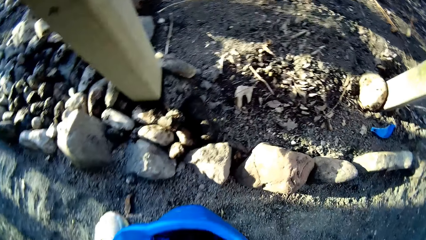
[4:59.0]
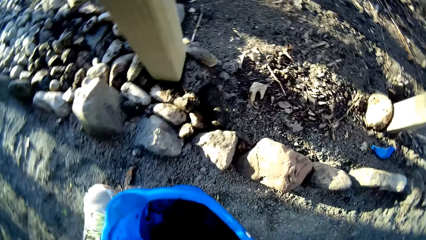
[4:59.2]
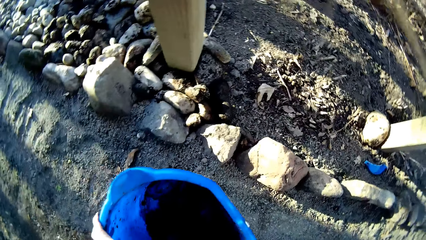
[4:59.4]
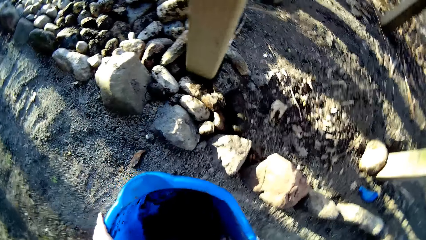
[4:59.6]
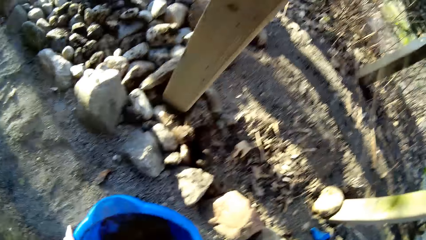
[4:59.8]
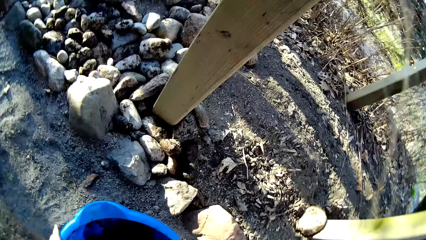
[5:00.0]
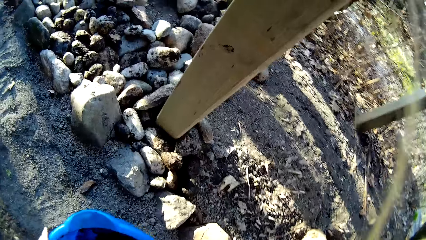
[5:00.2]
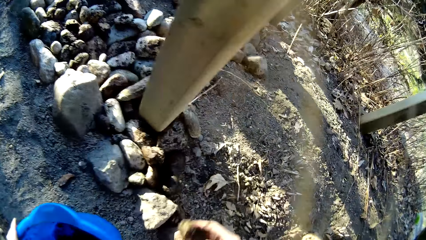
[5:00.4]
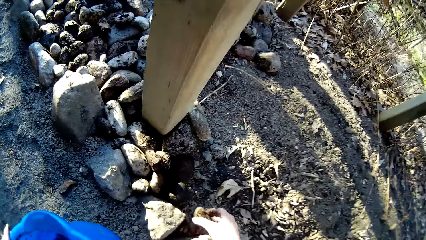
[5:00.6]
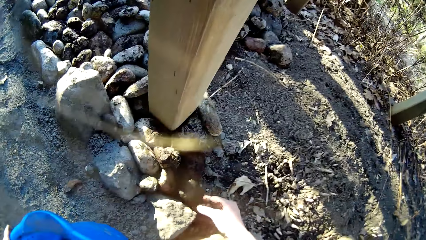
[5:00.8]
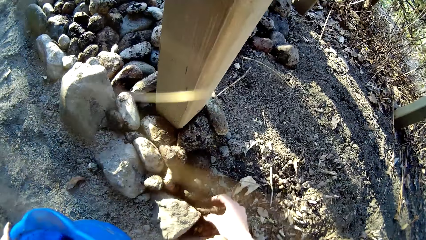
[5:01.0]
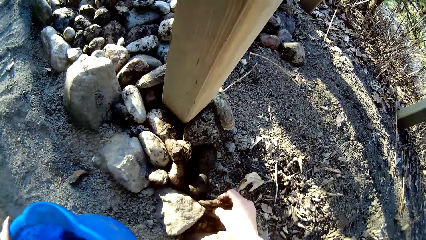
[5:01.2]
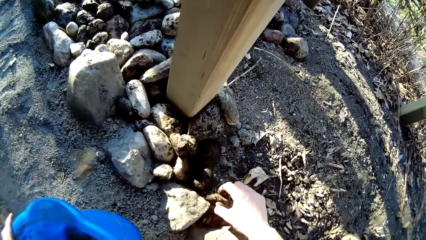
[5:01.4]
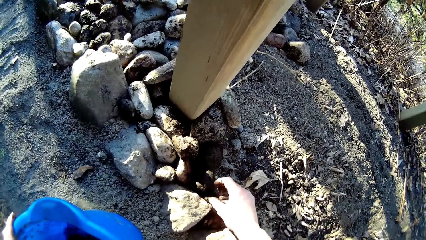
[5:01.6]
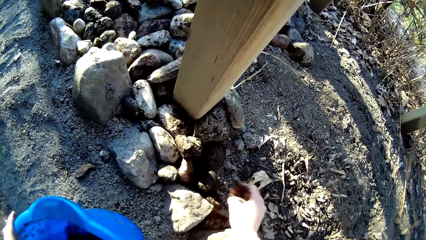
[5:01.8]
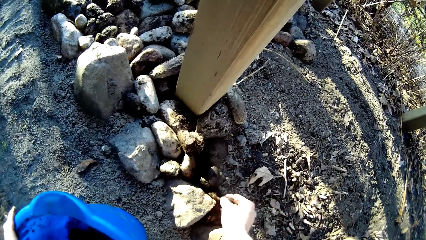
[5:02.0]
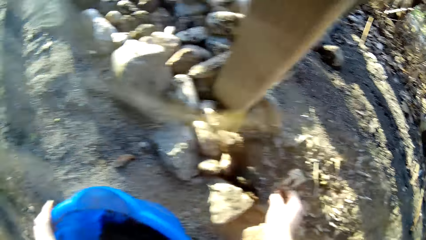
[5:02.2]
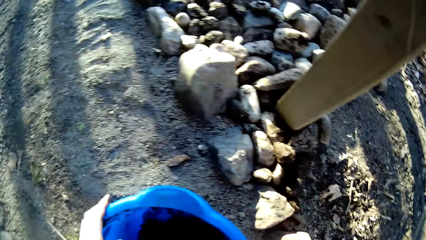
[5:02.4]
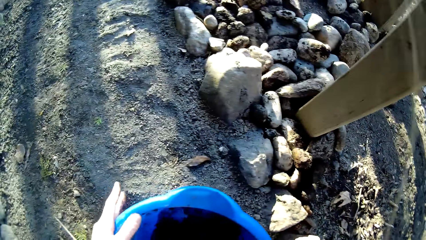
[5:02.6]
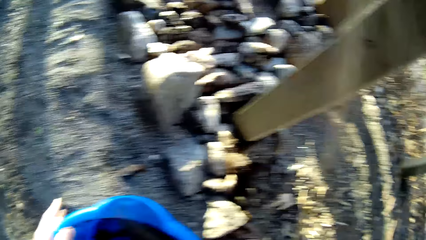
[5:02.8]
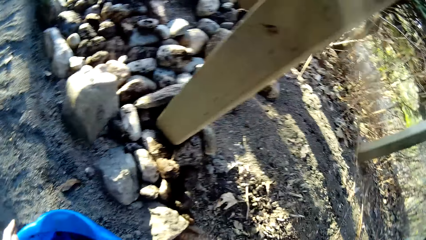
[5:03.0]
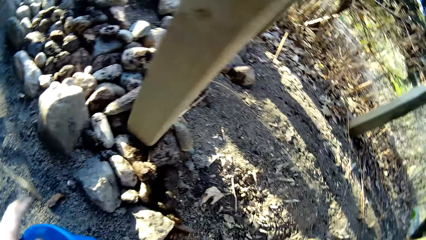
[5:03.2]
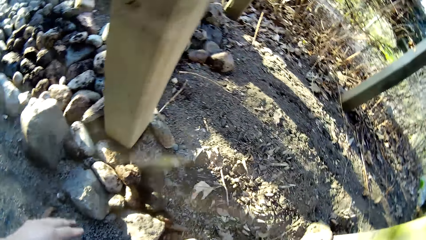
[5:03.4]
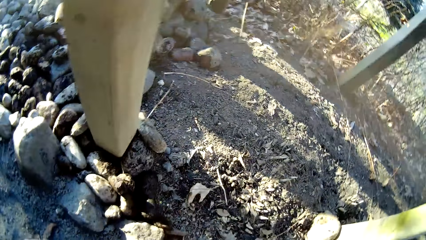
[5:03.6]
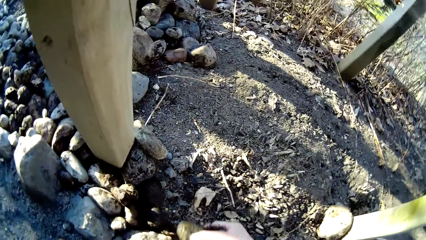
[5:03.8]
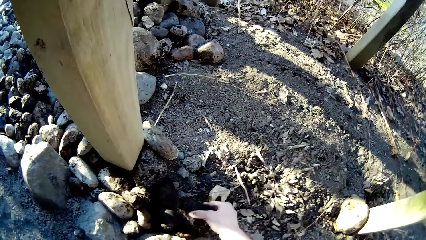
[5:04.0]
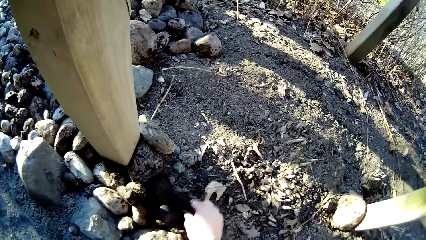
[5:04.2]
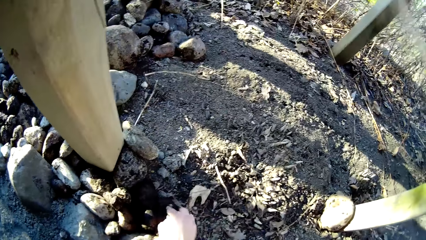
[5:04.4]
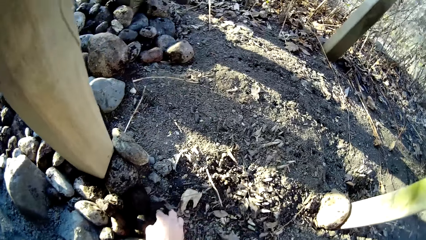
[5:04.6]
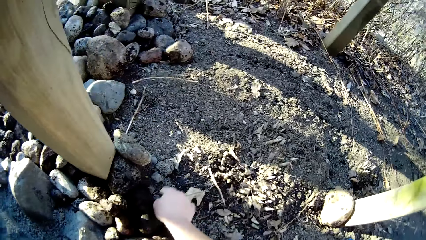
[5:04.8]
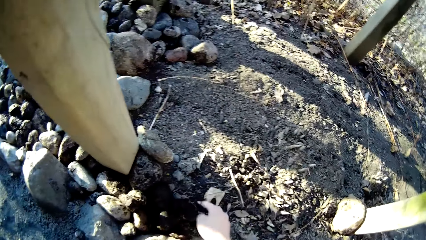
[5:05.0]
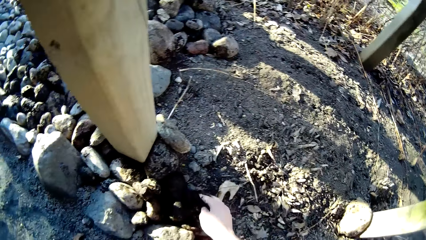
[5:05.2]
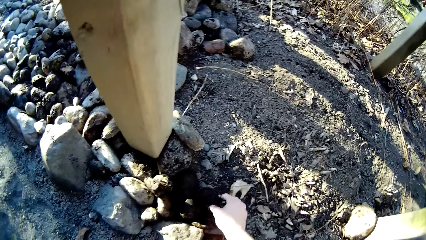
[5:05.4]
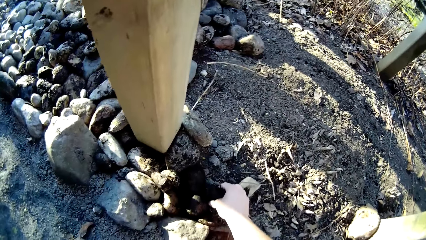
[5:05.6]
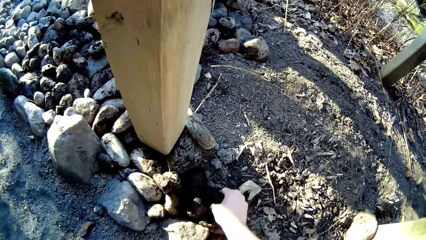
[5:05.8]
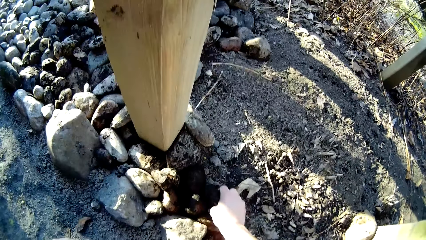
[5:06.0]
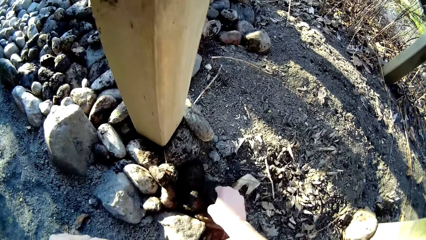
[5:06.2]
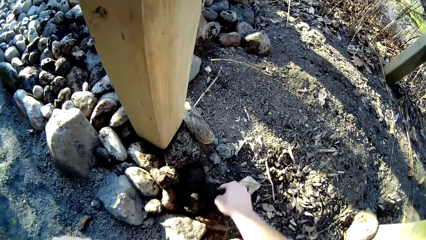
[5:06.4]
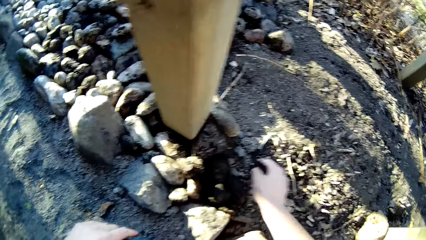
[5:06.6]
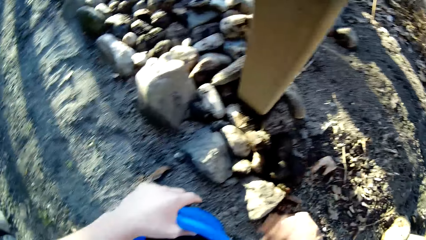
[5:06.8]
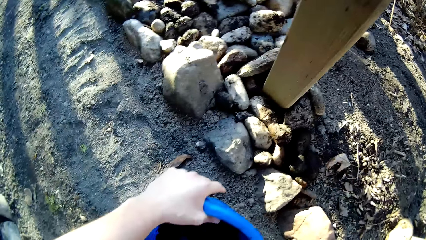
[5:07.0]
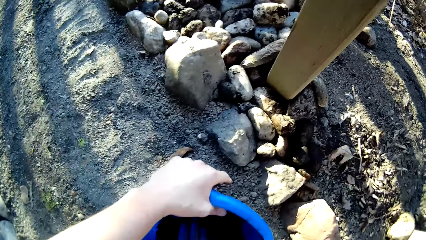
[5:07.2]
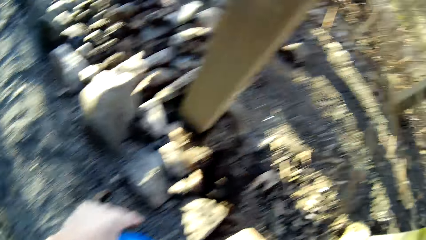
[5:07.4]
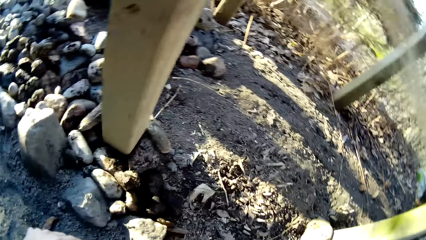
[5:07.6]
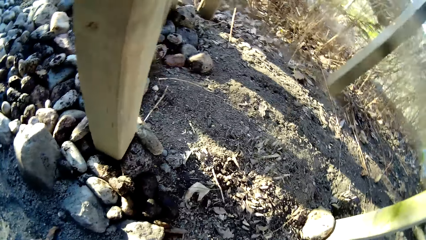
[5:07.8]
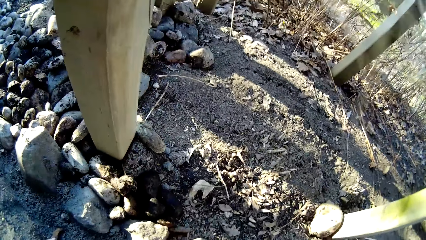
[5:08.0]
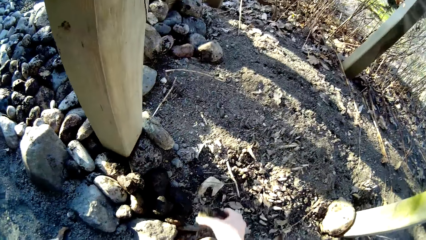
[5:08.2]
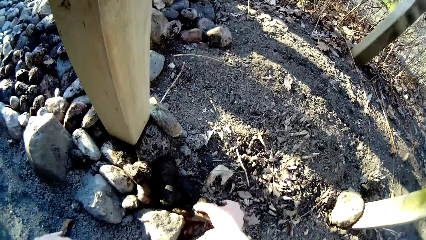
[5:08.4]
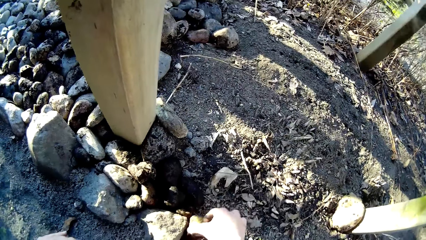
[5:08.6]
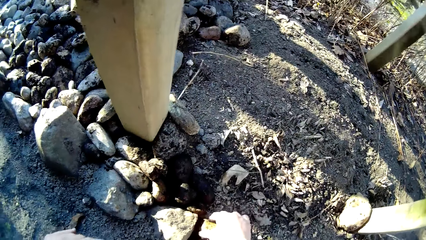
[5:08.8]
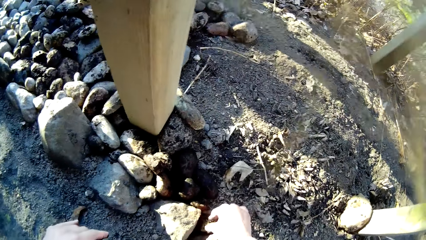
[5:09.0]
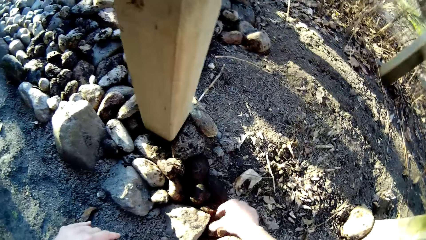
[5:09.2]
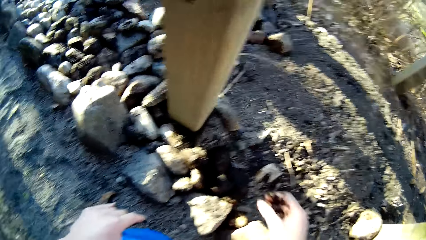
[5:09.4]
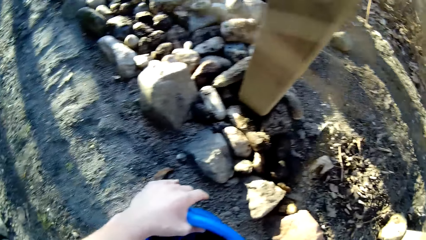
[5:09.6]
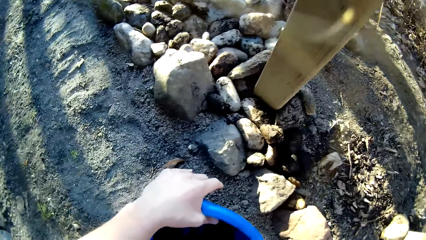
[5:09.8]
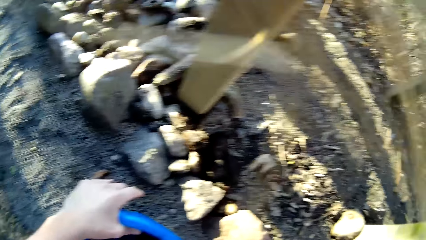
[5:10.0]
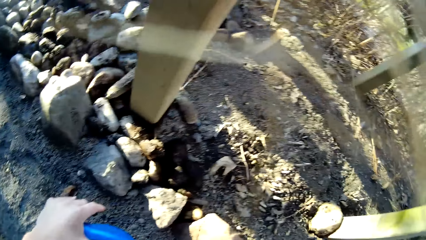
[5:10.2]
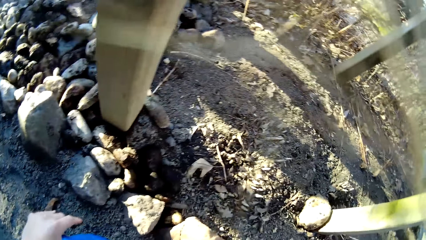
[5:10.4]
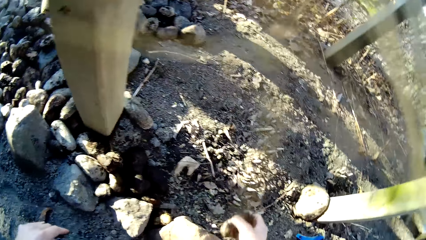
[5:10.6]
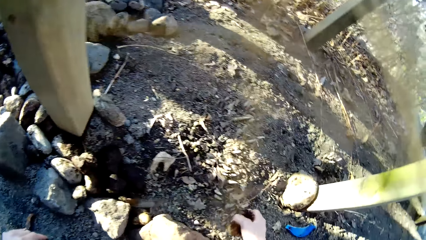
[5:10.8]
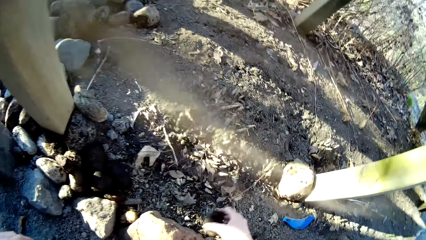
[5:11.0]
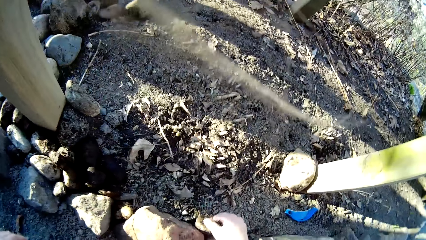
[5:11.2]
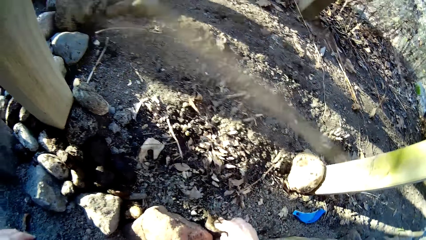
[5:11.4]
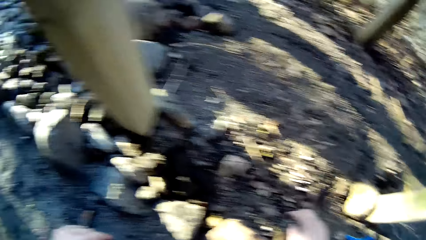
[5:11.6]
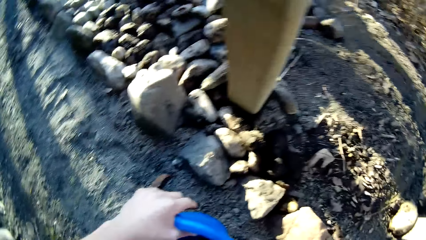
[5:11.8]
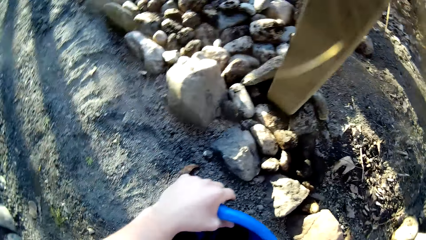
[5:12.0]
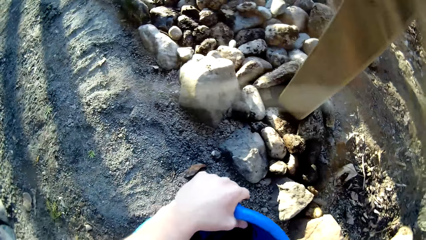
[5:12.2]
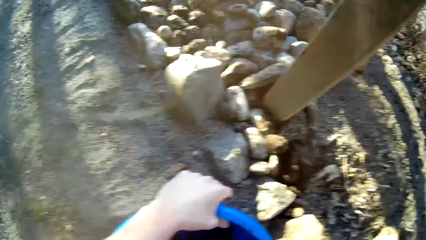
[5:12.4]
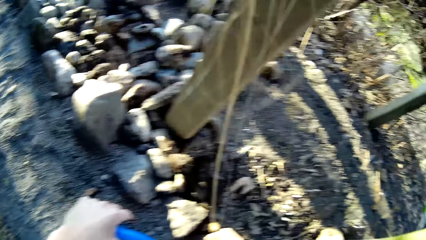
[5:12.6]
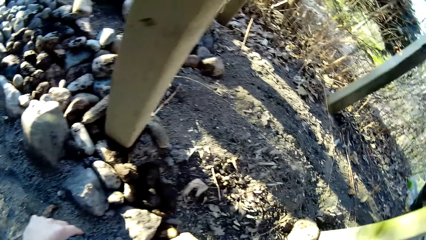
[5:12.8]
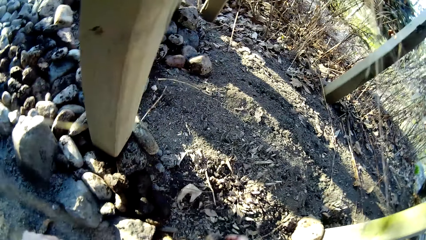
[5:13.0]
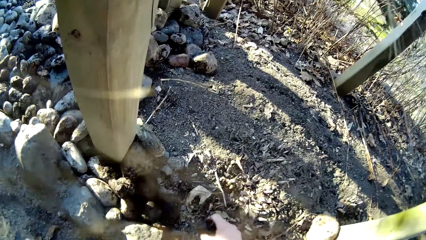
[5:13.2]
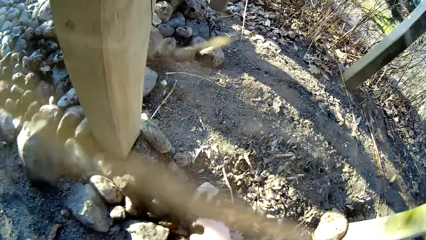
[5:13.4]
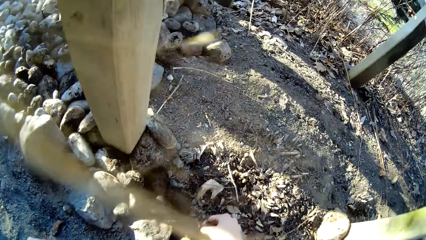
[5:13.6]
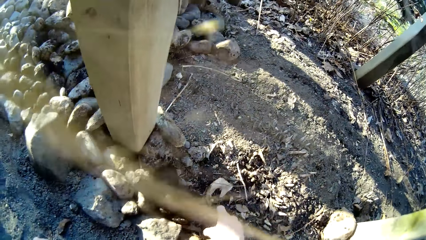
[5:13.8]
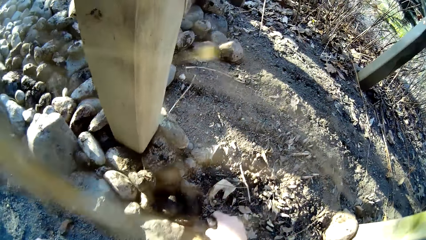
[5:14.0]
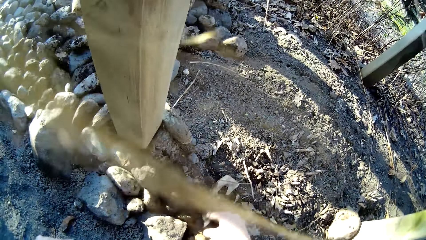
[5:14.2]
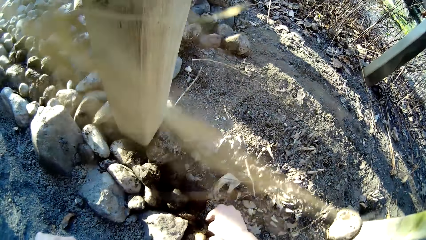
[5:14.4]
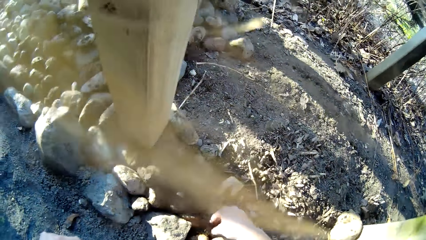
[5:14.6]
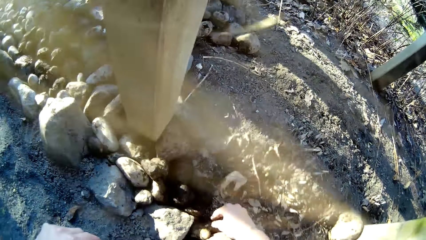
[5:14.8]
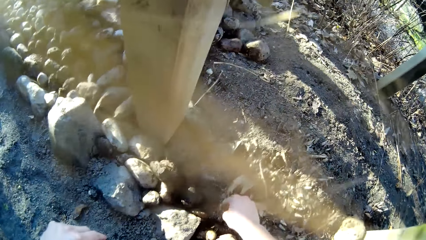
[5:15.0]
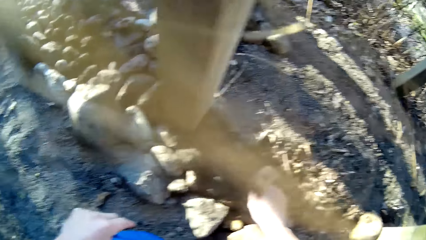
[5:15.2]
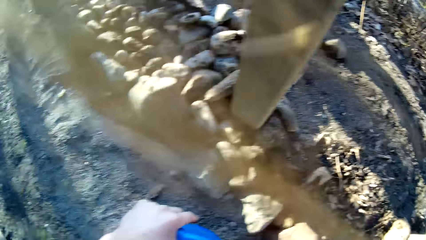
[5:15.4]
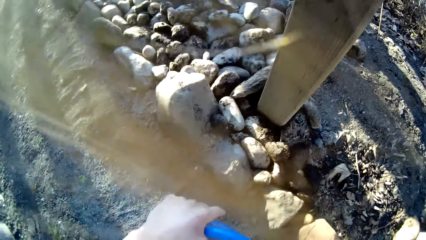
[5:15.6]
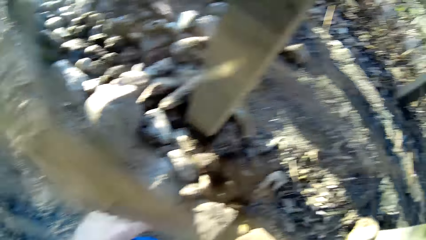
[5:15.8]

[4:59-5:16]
The camera wearer places his left hand on the bucket. He picks the stones from the bucket. He transfers a stone from the bucket to the ground with his right hand. He places the stones on the ground. He transfers a stone from the bucket to the ground with his right hand. He transfers a stone from the bucket to the ground with his right hand again. He picks the stones from the bucket. He places the stones on the ground. He transfers a stone from the bucket to the ground with his right hand. He picks the stones from the bucket. He places the stones on the ground. He transfers a stone from the bucket to the ground with his right hand. He places the stones on the ground.
